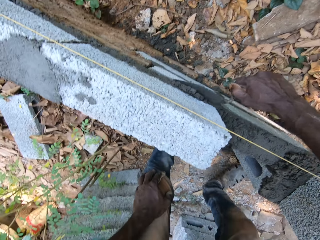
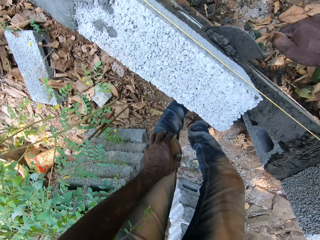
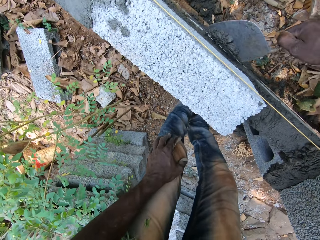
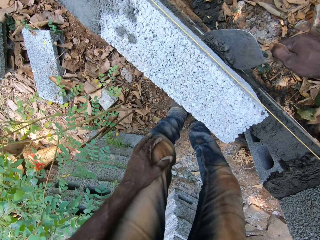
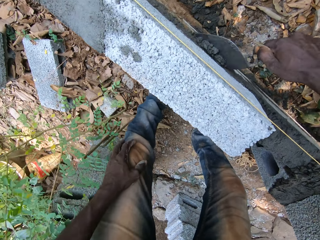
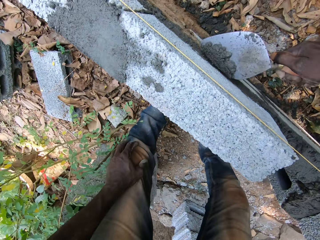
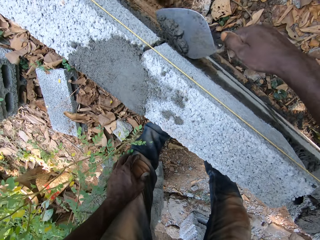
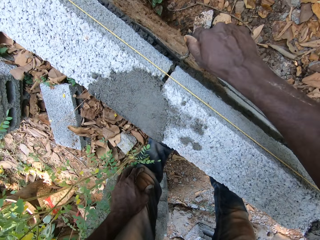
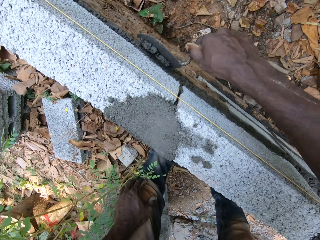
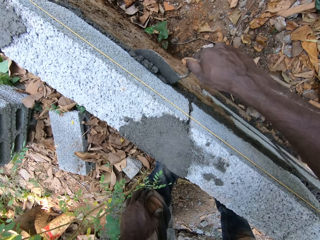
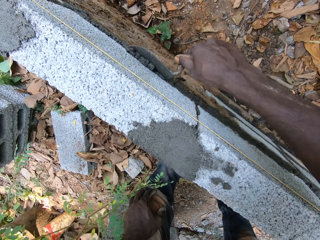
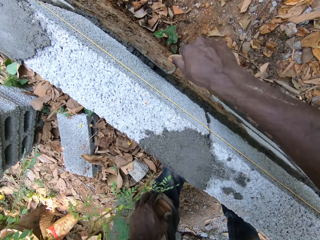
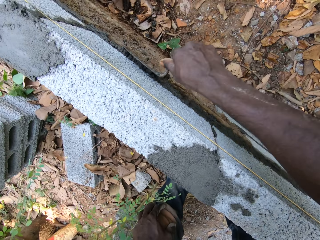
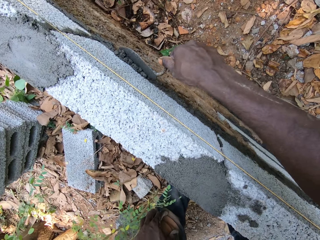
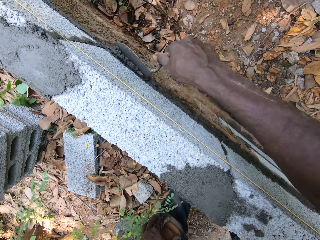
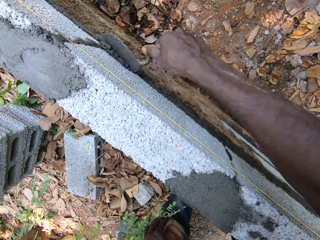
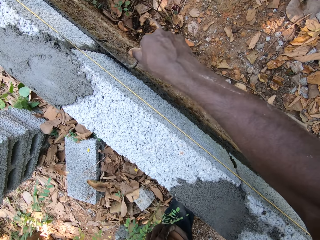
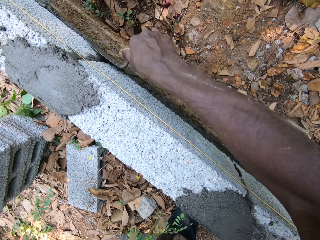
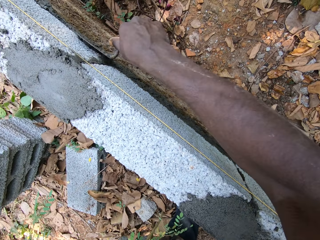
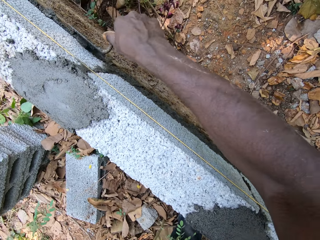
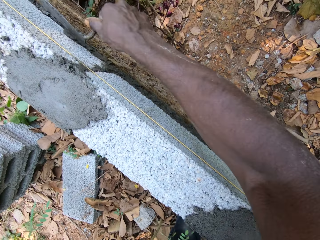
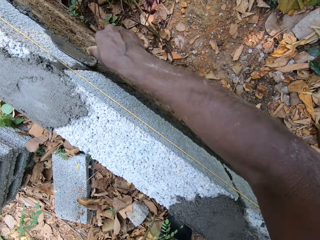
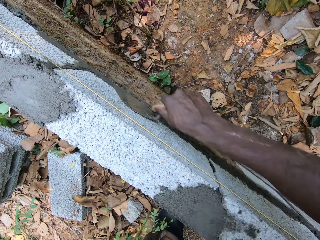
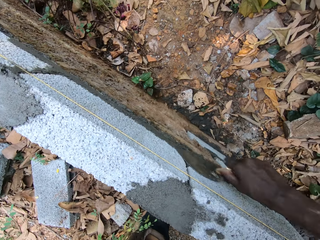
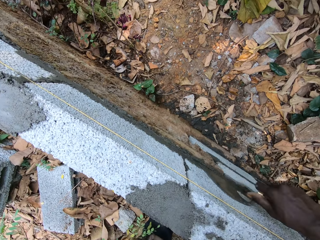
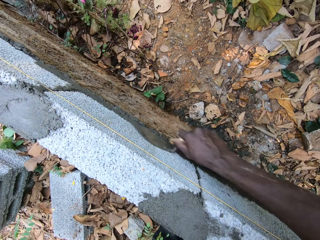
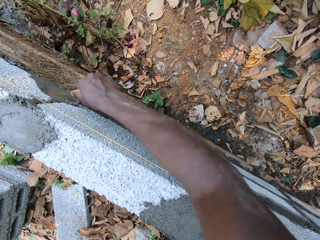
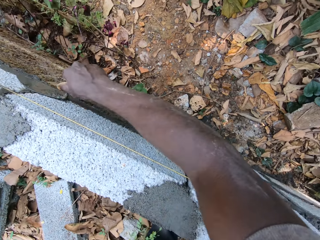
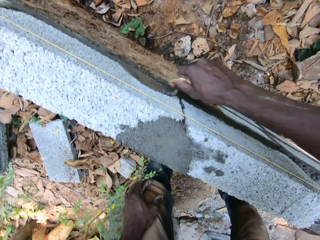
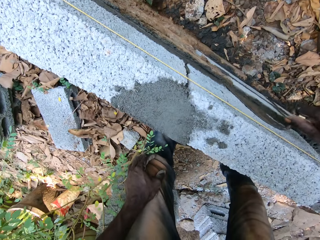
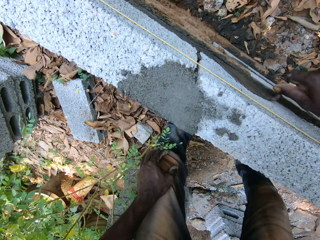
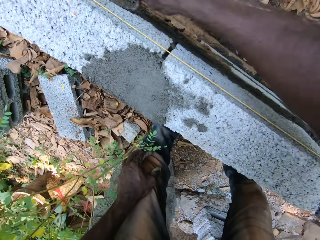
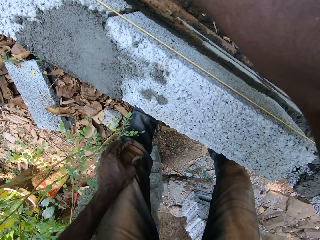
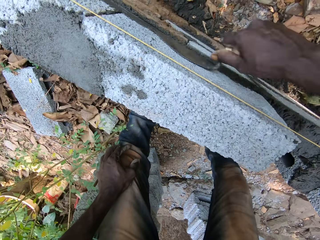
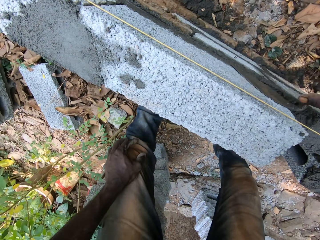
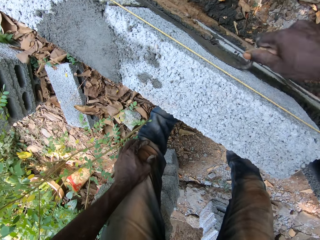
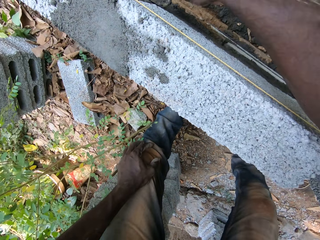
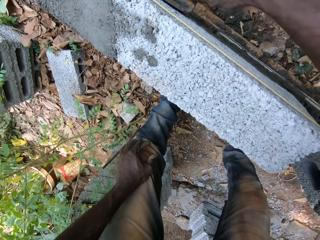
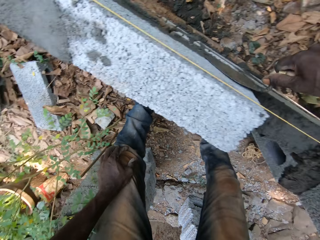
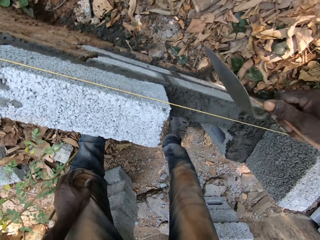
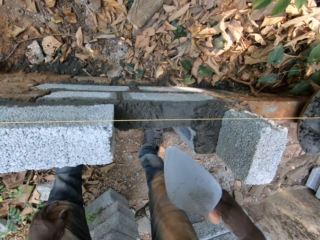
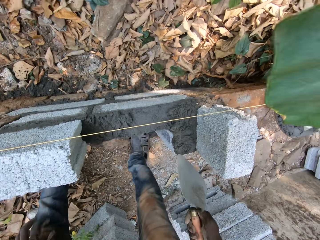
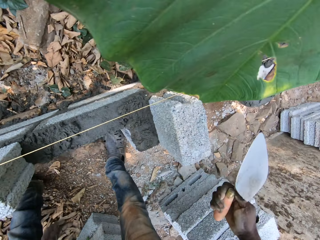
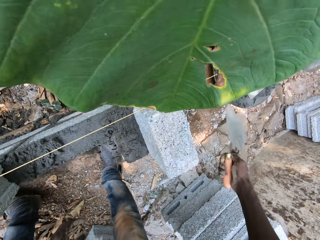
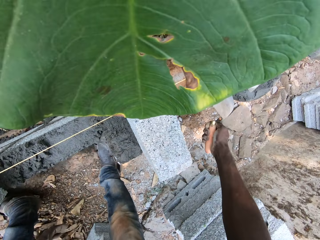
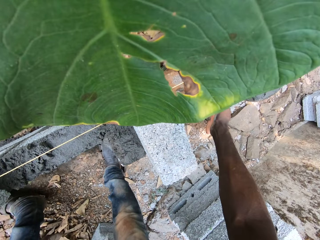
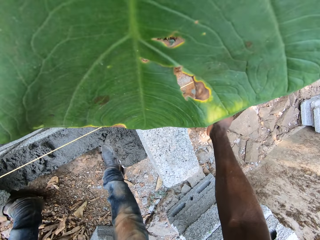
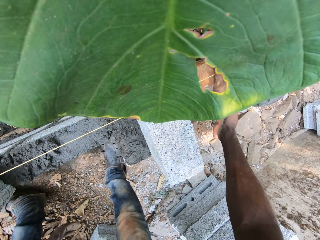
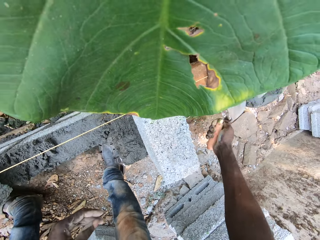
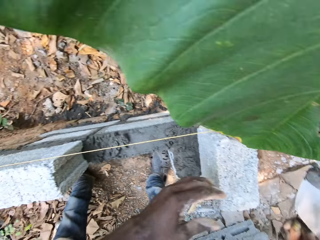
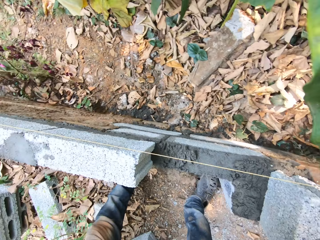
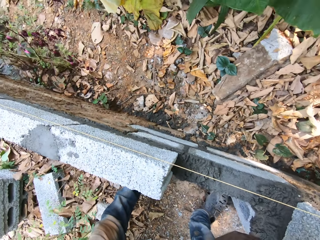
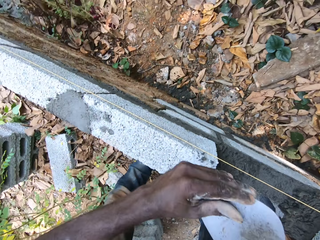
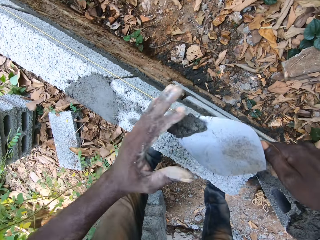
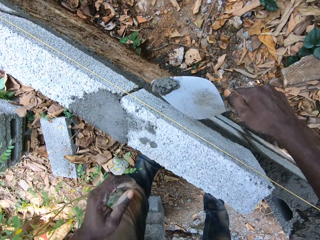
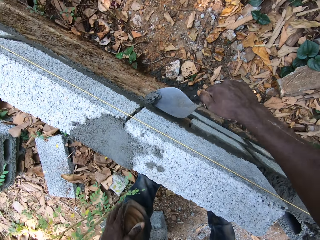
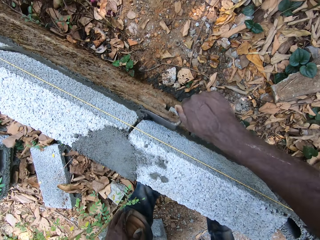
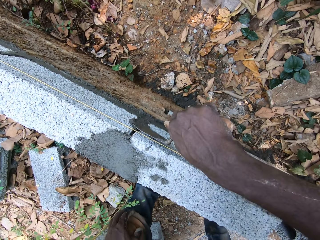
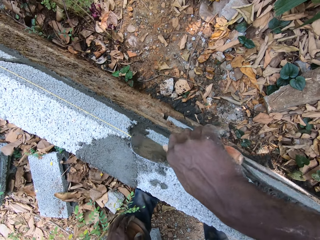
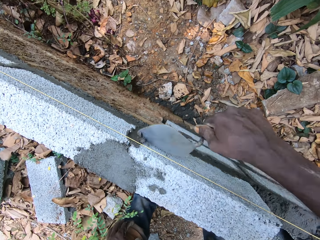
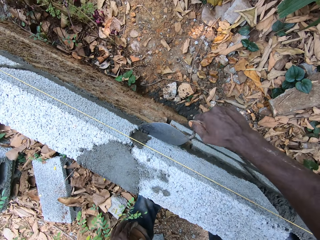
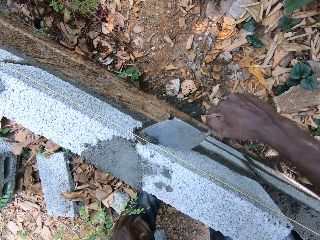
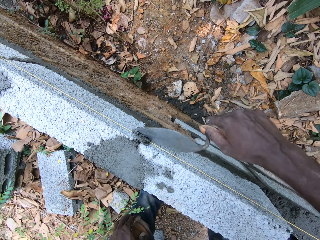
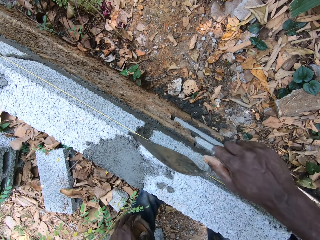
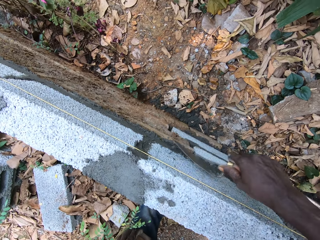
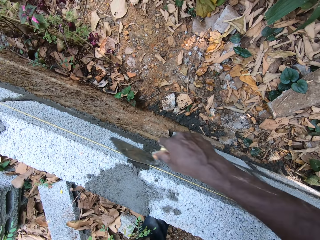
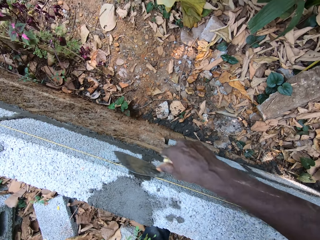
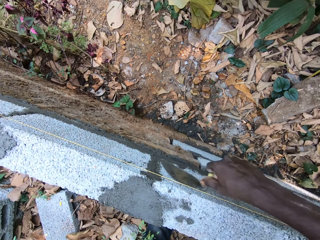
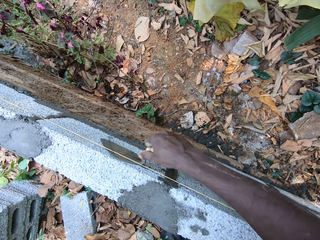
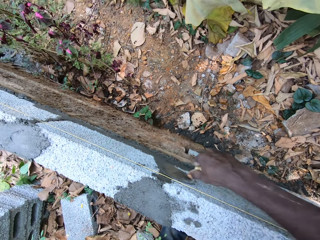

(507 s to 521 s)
The camera wearer scoops cement with a trowel. They smear cement on the building structure.

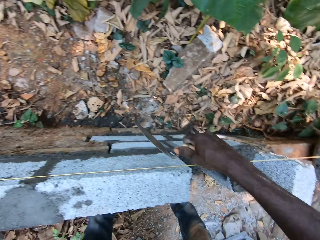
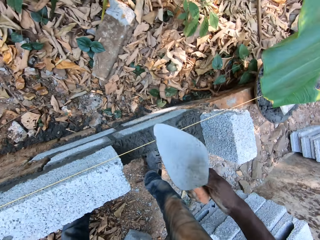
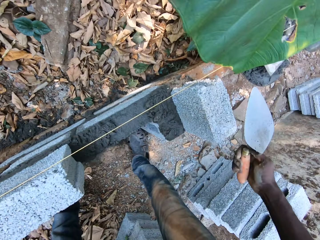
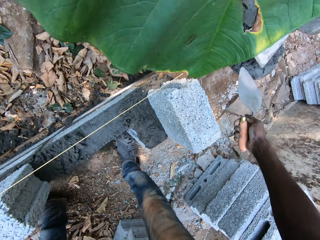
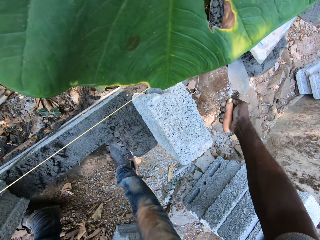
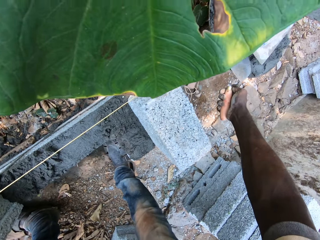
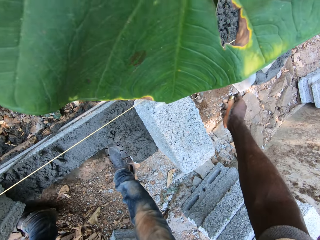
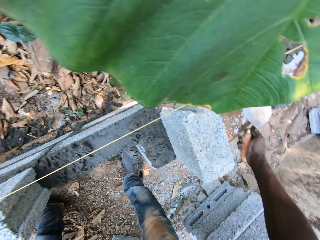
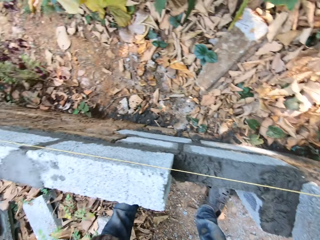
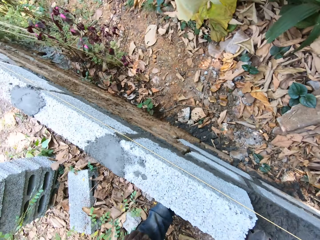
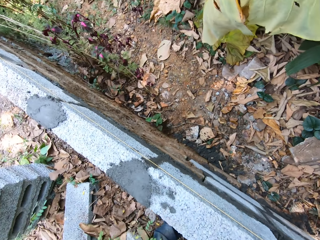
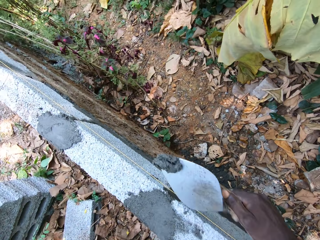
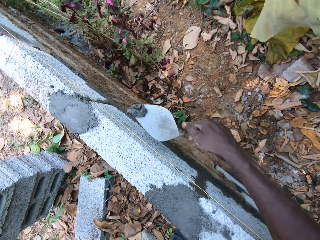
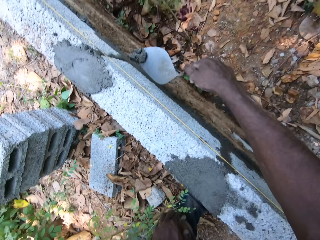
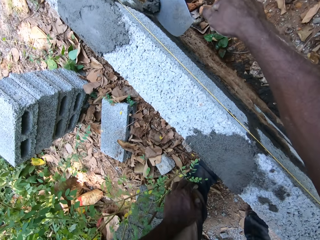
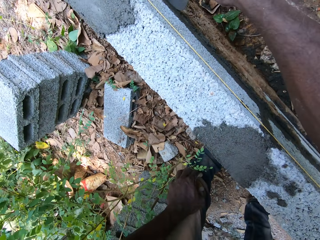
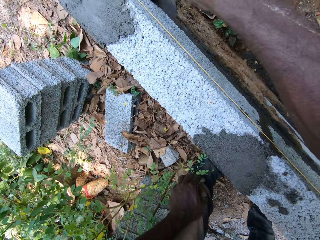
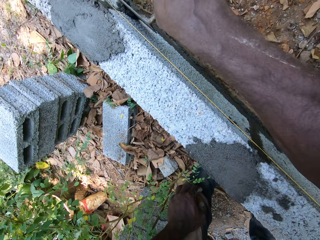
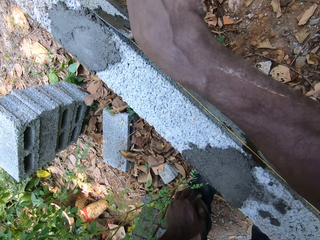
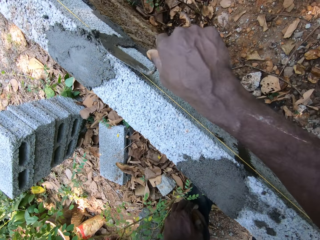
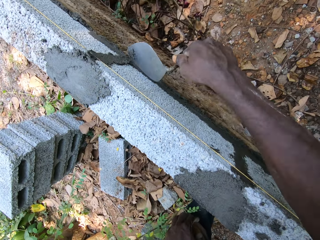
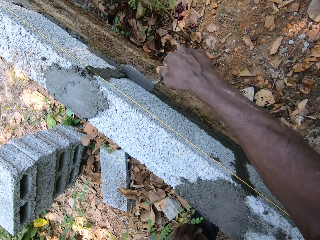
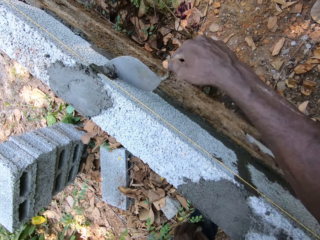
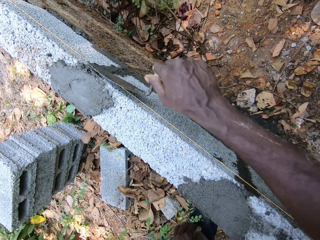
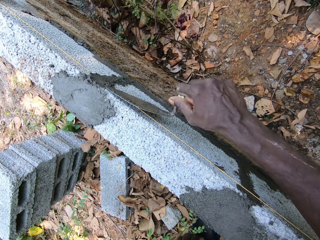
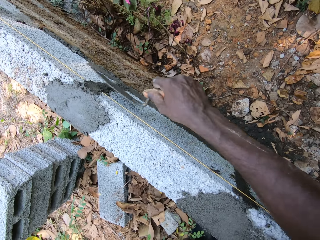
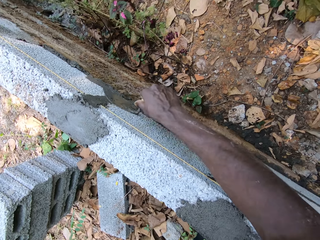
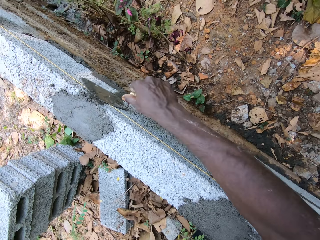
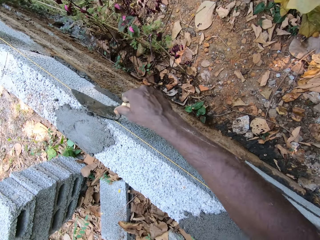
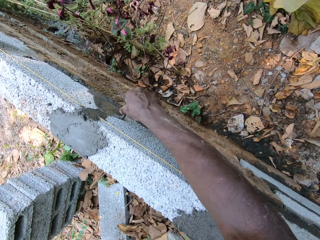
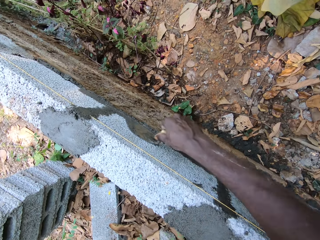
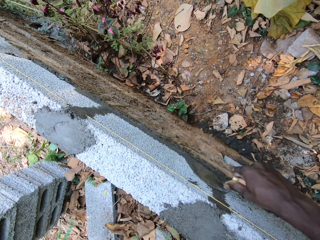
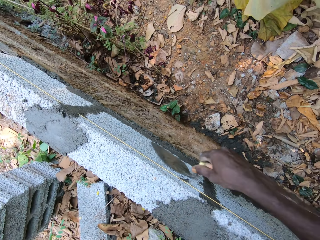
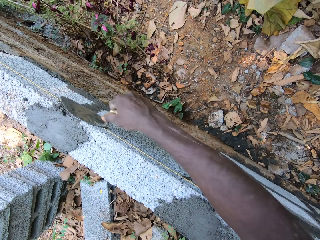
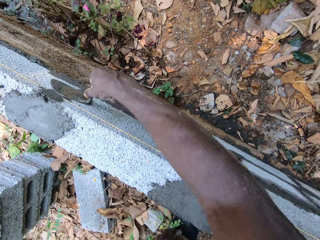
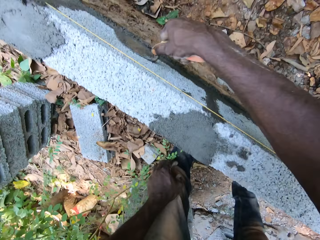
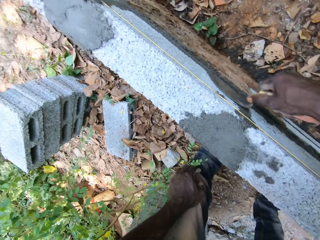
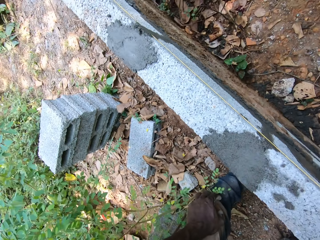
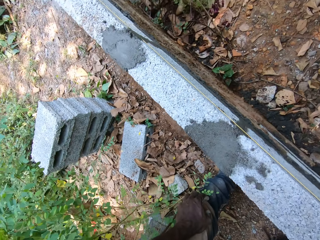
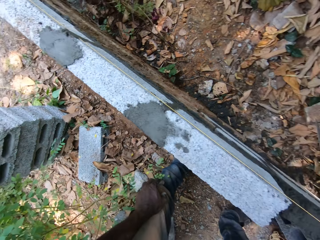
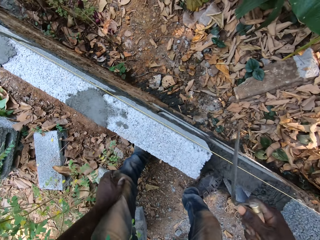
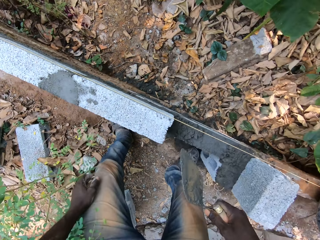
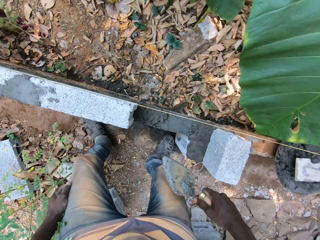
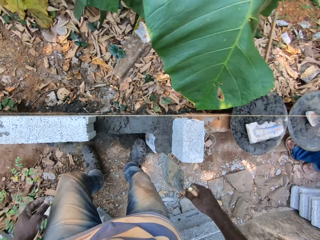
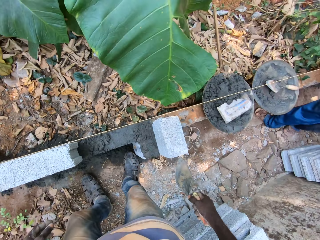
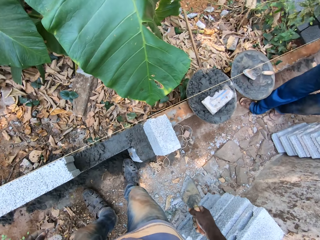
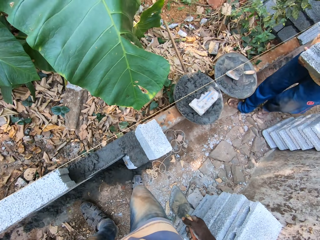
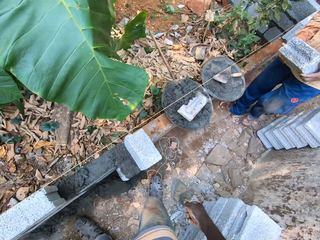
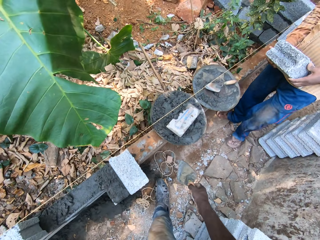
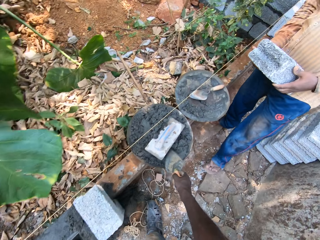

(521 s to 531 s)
The camera wearer scoops cement with a trowel. They smear cement on the building structure. They turn around.
